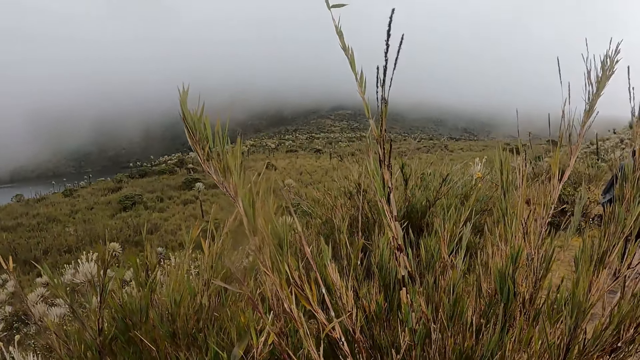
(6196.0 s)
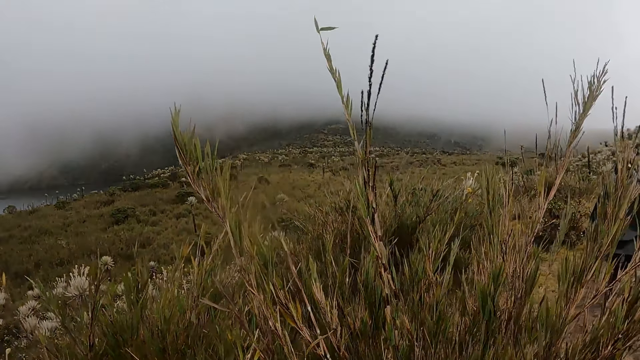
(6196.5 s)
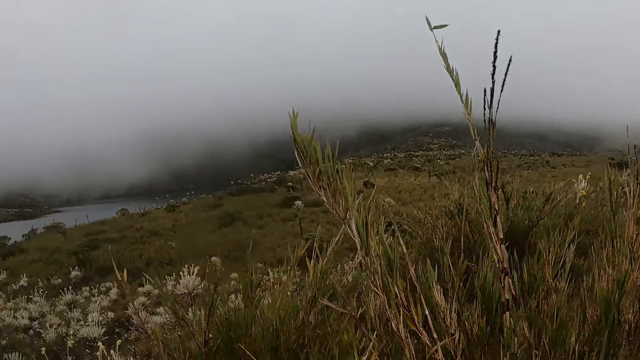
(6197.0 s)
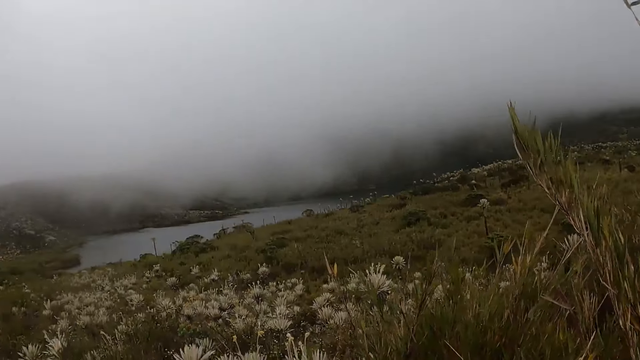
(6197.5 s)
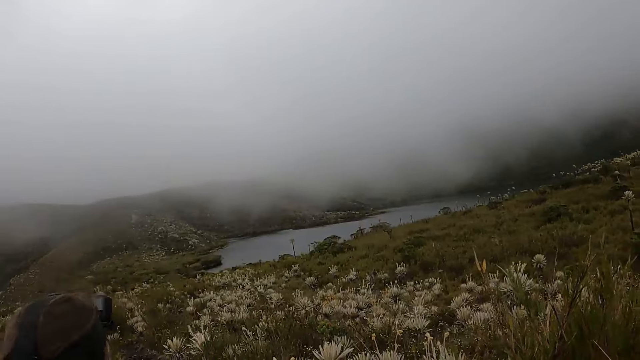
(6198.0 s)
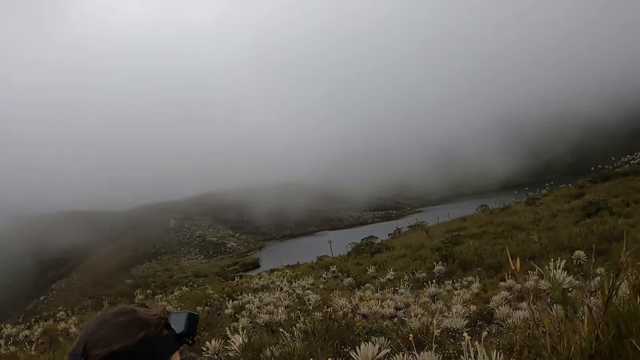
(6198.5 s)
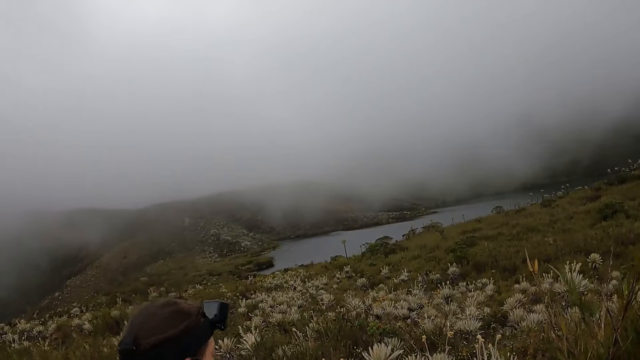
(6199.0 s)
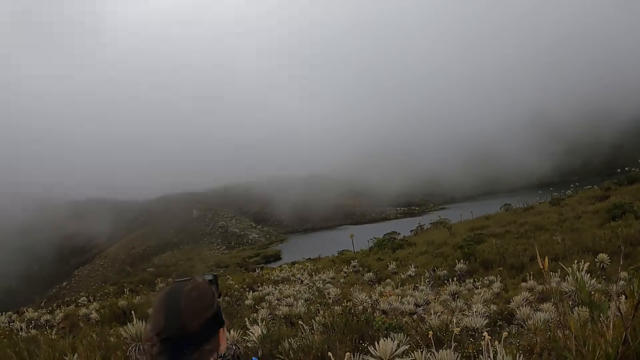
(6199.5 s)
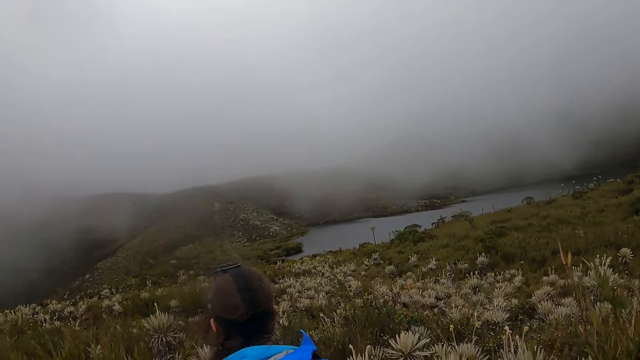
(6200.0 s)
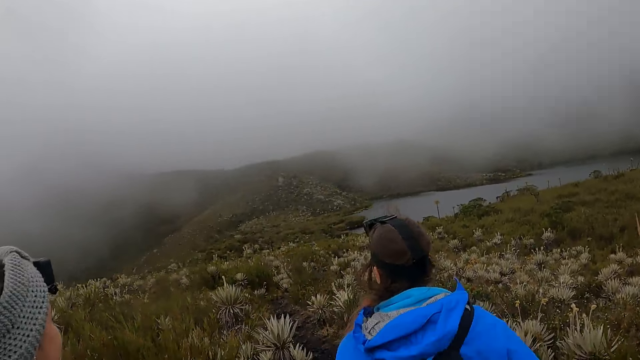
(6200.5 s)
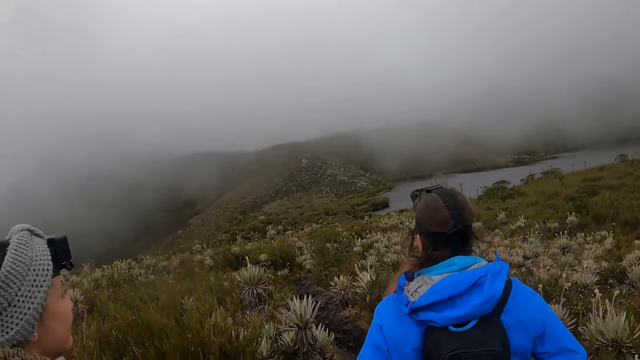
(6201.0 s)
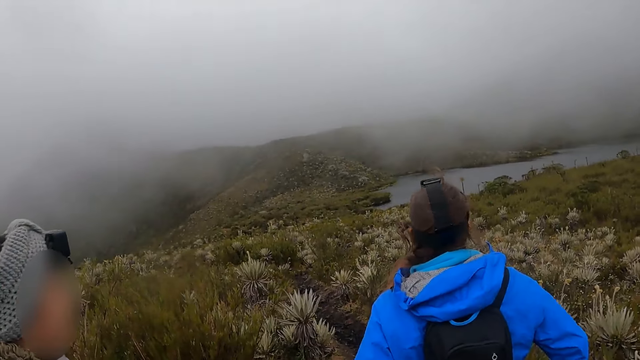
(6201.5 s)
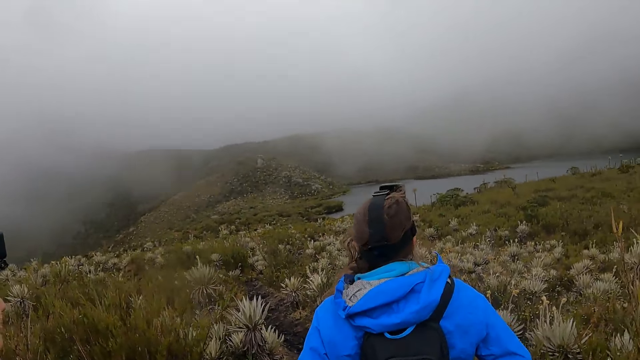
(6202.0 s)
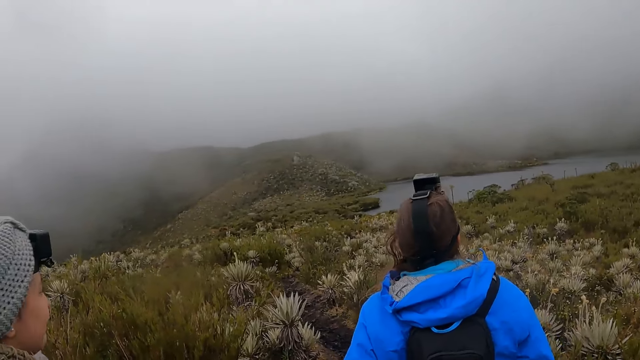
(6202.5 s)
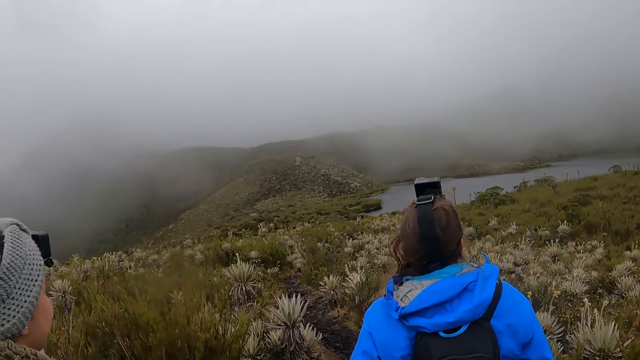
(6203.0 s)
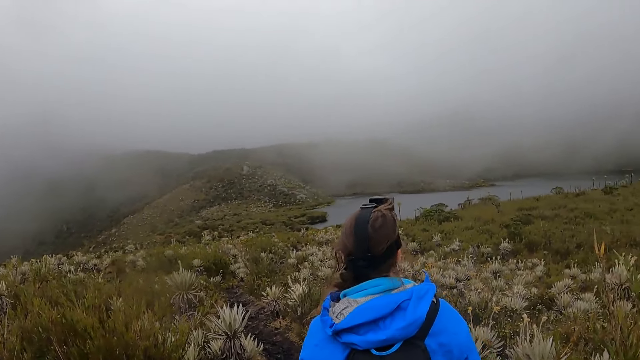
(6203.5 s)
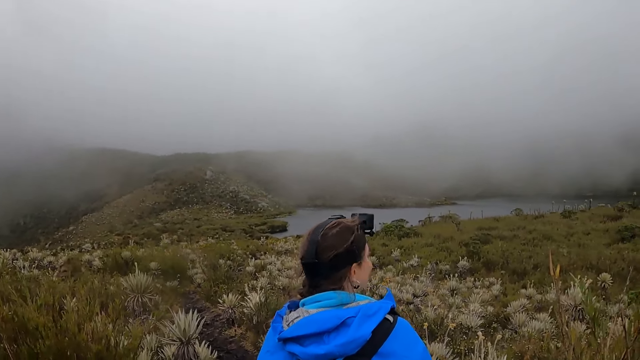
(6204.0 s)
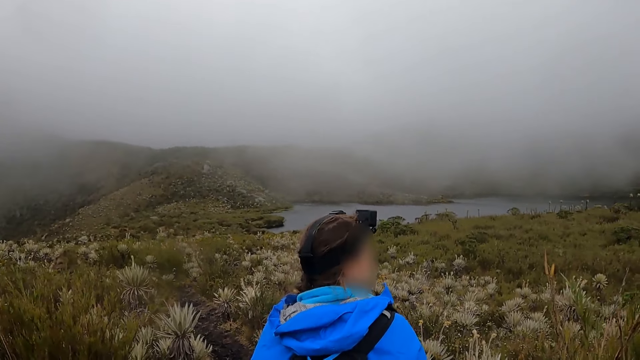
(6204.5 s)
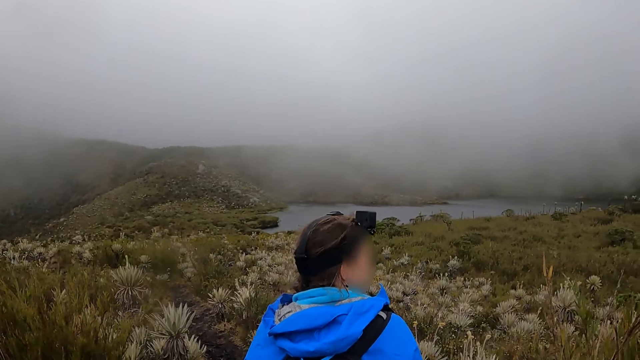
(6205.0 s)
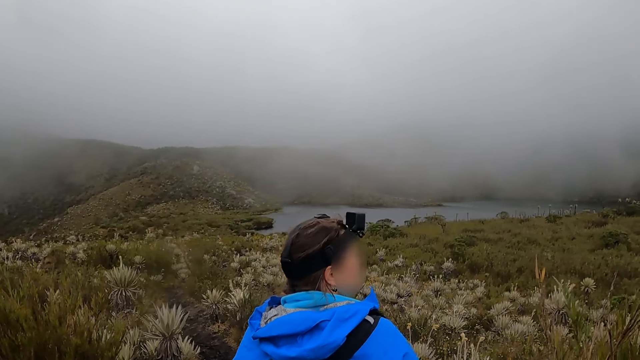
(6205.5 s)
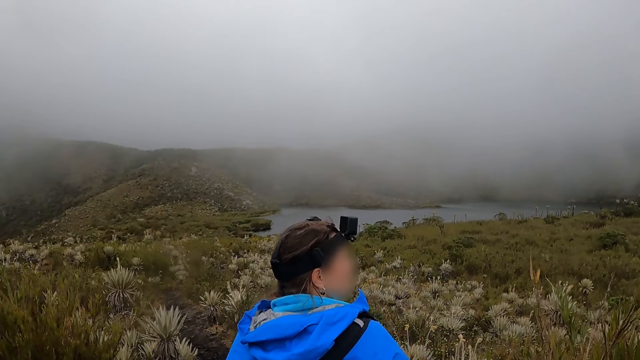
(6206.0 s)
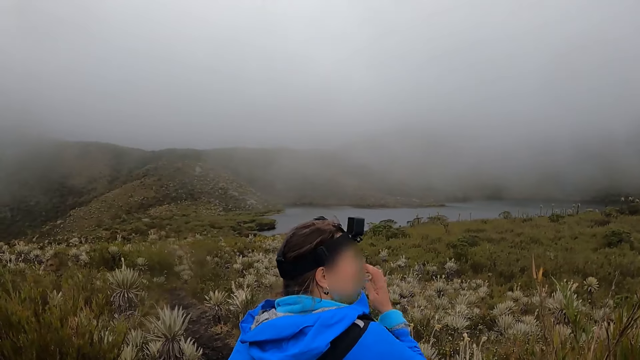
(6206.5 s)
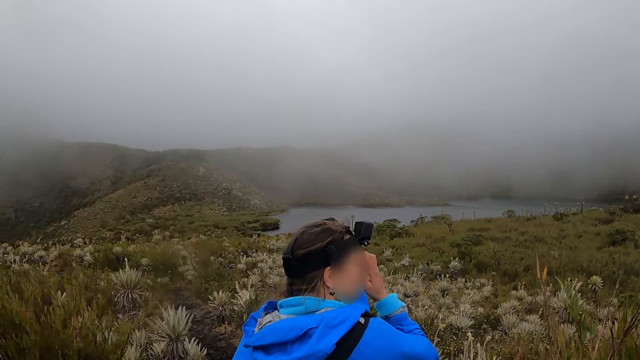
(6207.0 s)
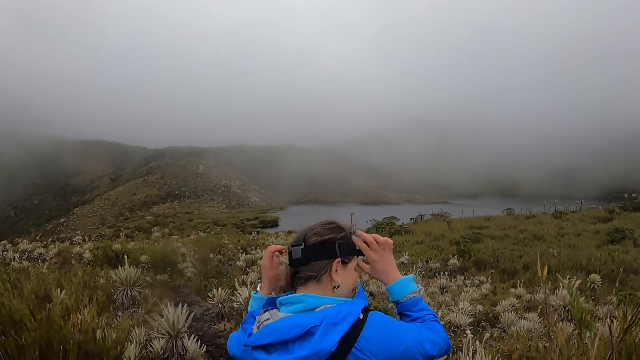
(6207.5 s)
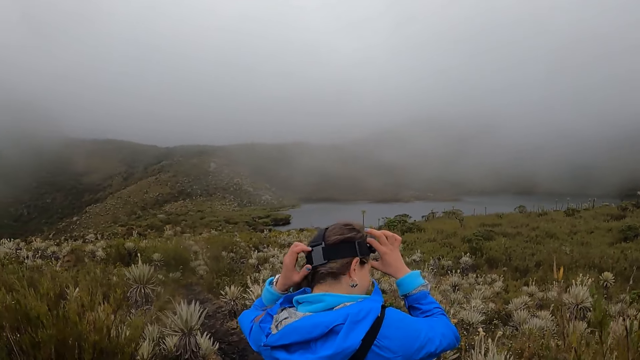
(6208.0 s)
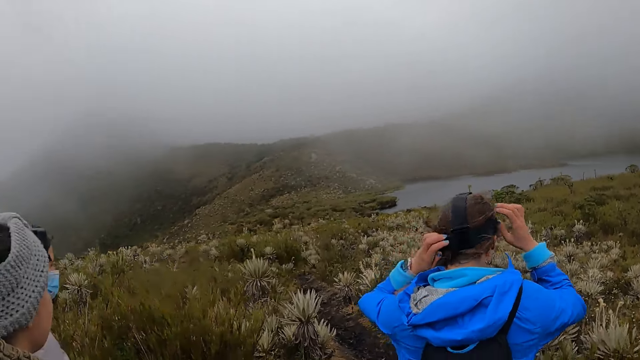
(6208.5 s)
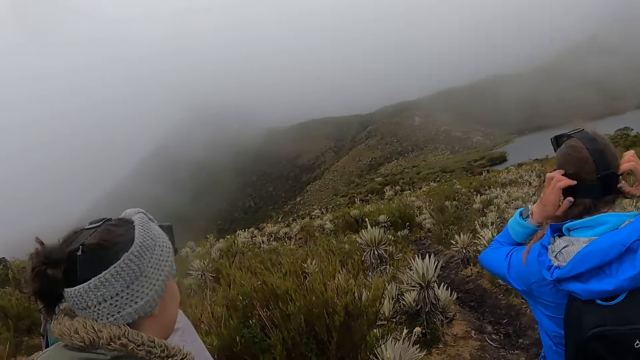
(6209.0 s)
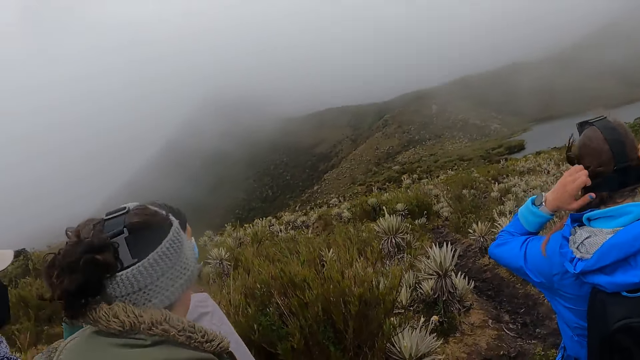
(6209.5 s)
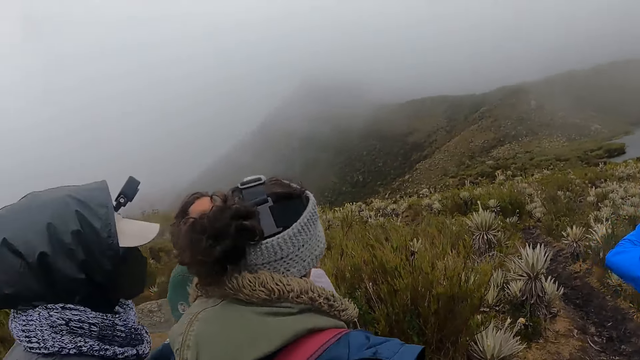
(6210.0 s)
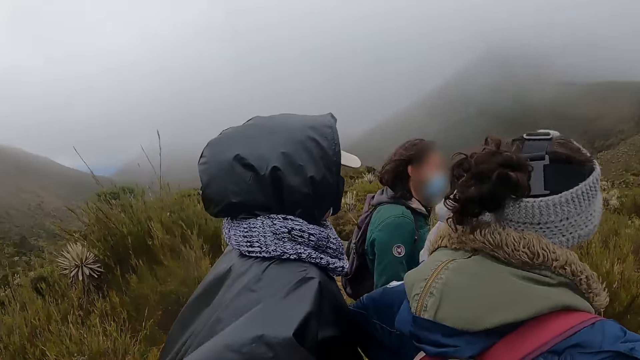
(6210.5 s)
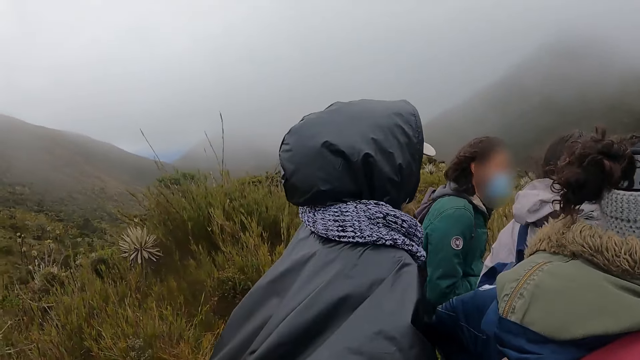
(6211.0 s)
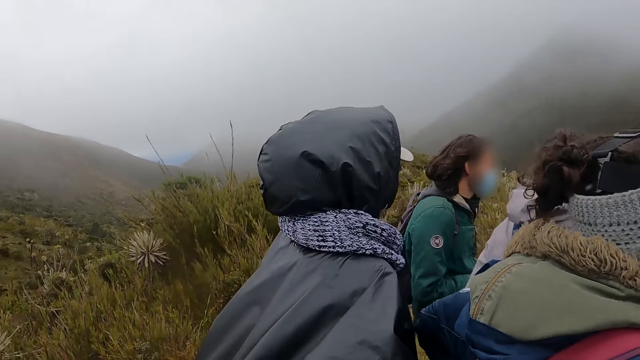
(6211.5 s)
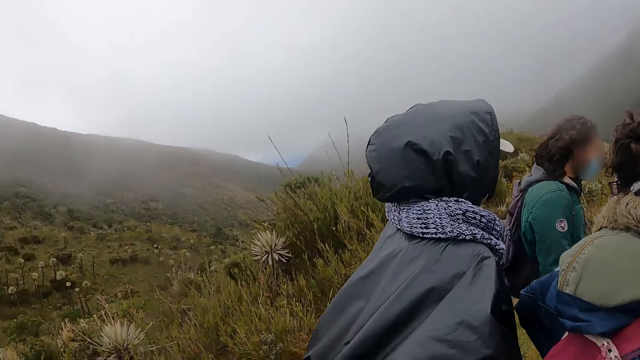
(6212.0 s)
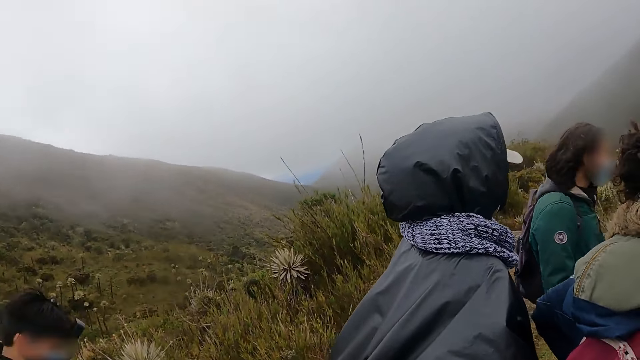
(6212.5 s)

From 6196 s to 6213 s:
The woman adjusts a camera on her head with both hands.

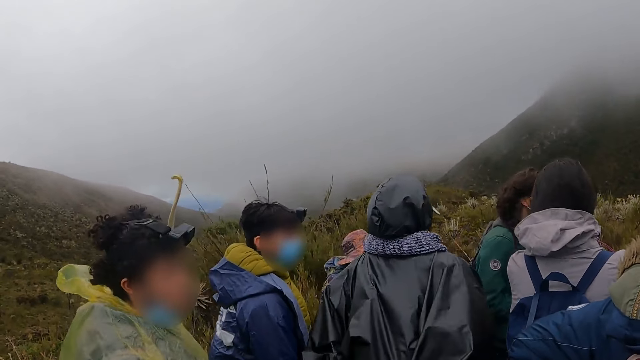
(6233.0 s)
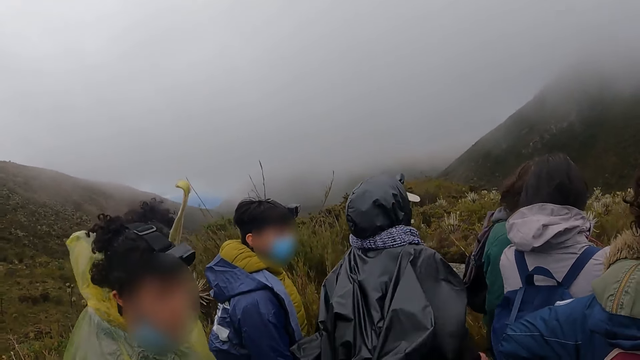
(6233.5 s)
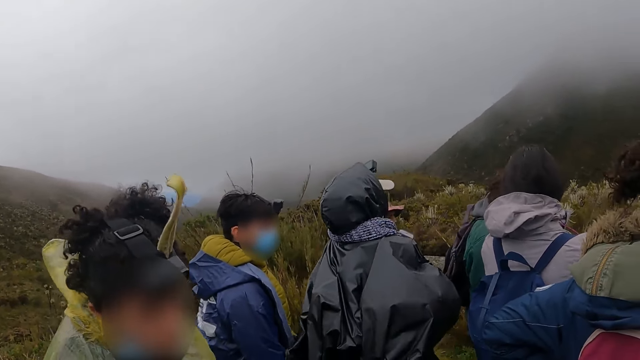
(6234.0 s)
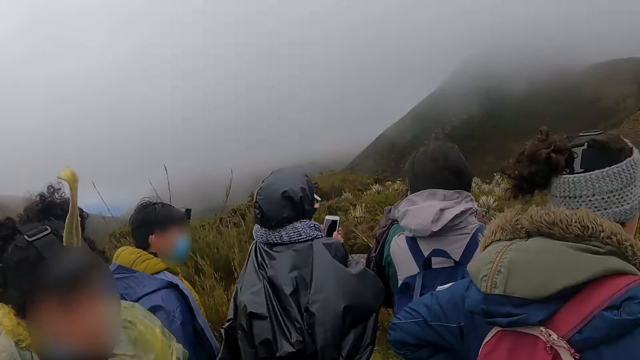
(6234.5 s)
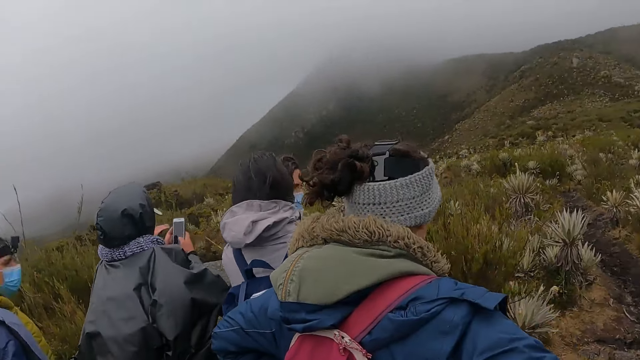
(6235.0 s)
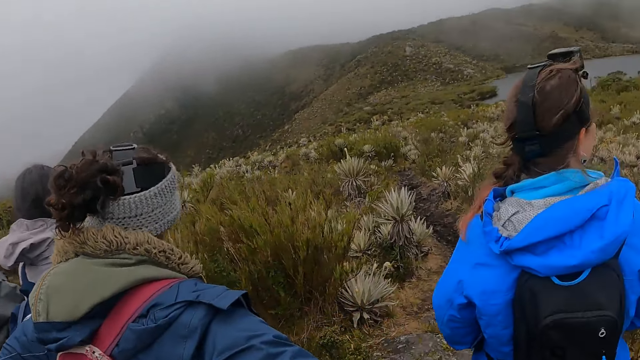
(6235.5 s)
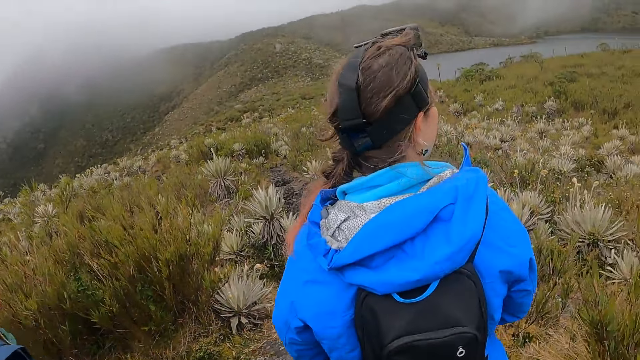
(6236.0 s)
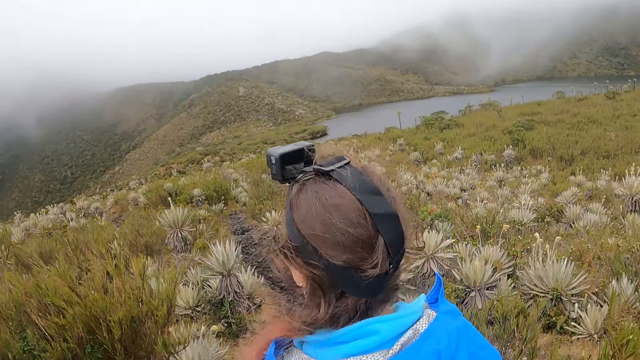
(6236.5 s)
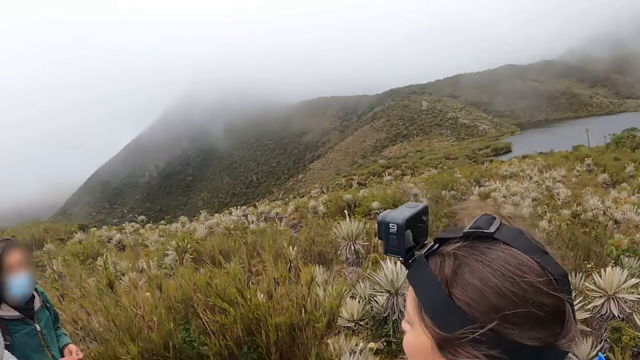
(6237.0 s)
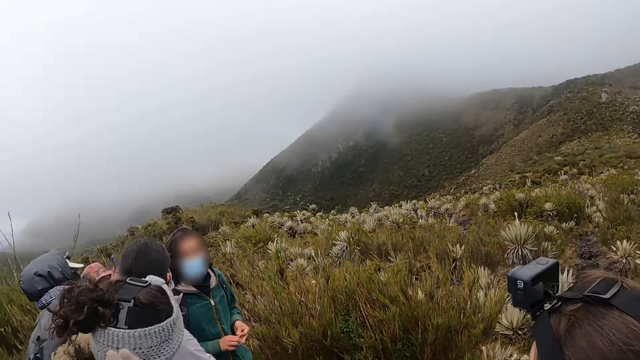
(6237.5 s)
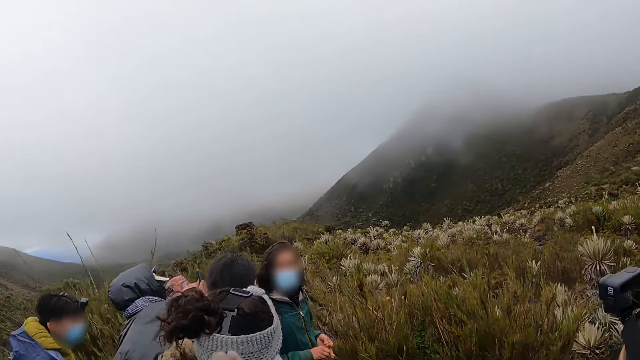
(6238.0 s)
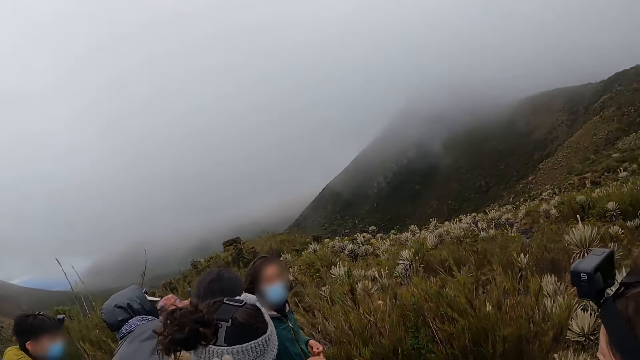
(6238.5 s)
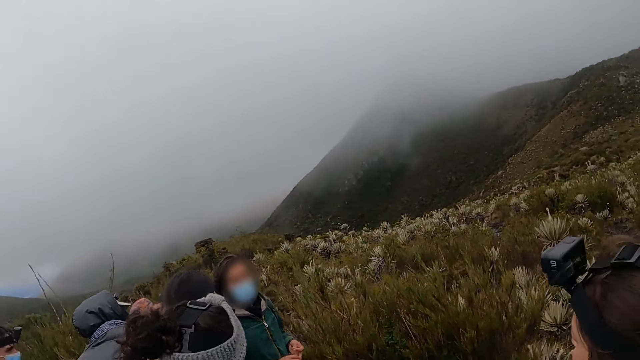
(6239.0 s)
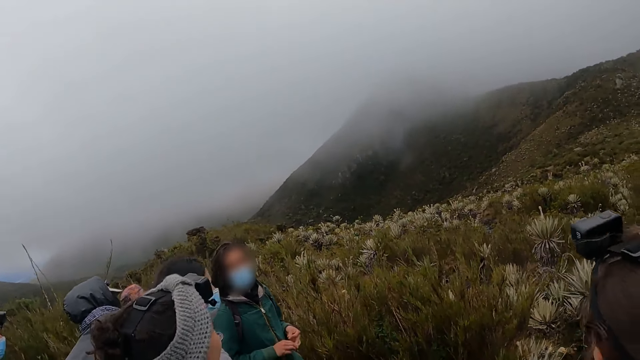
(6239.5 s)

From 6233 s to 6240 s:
A man operates a phone with both hands.
